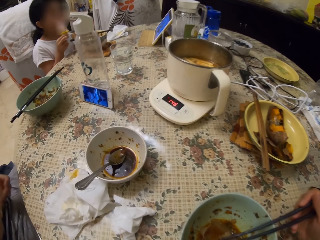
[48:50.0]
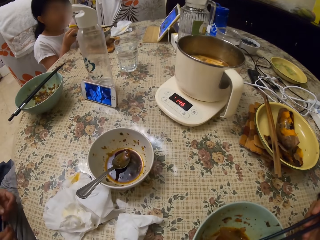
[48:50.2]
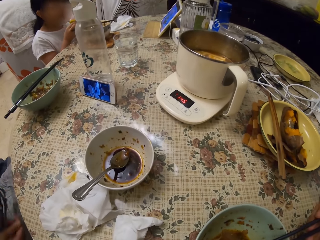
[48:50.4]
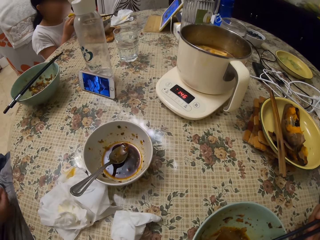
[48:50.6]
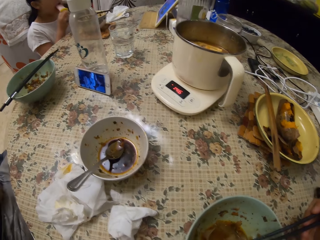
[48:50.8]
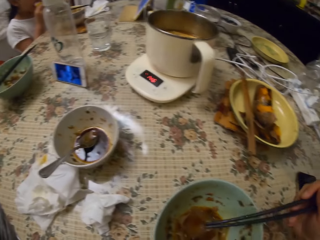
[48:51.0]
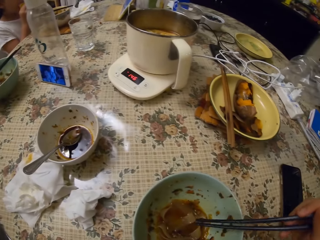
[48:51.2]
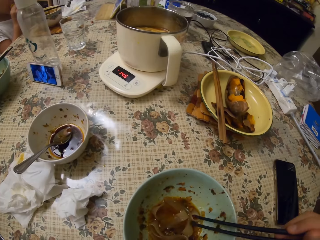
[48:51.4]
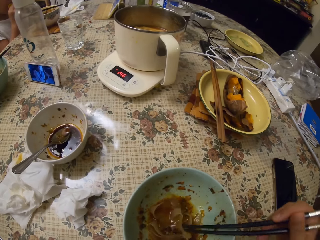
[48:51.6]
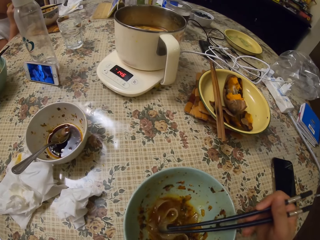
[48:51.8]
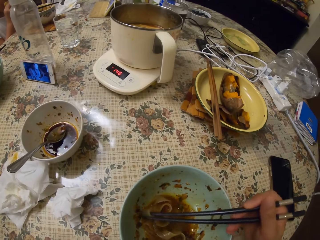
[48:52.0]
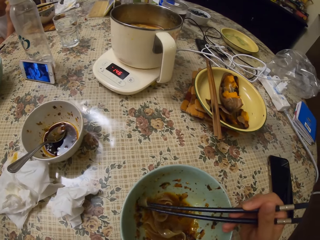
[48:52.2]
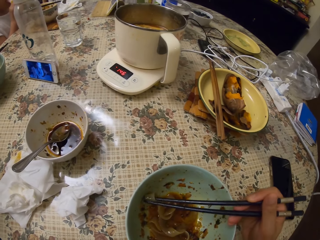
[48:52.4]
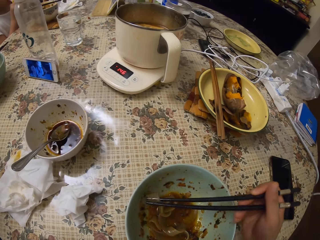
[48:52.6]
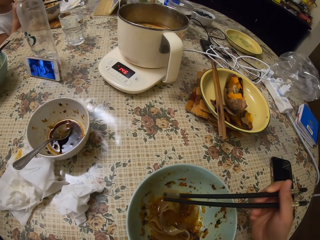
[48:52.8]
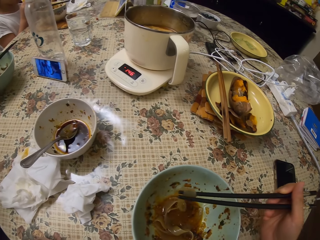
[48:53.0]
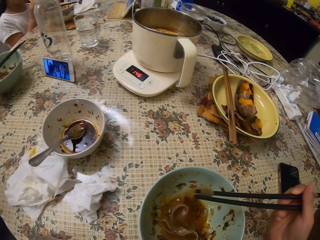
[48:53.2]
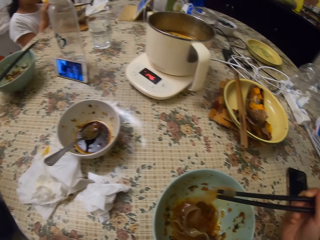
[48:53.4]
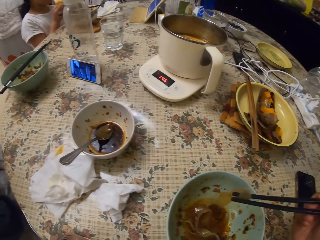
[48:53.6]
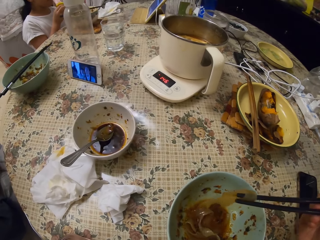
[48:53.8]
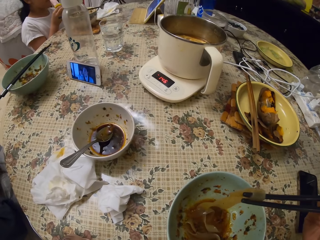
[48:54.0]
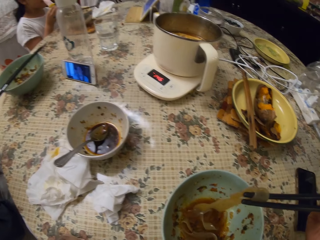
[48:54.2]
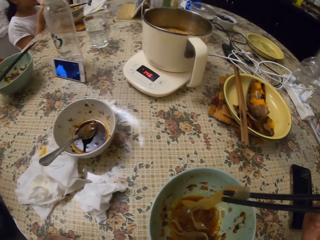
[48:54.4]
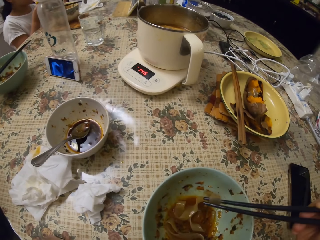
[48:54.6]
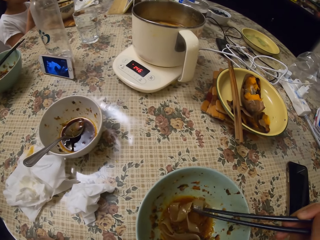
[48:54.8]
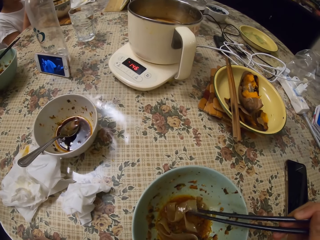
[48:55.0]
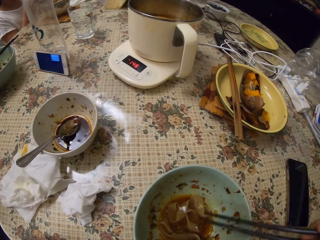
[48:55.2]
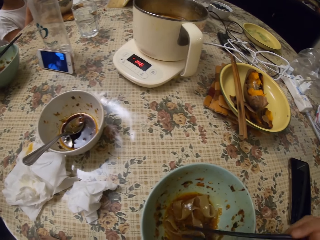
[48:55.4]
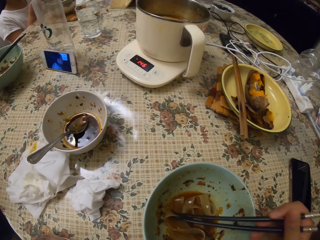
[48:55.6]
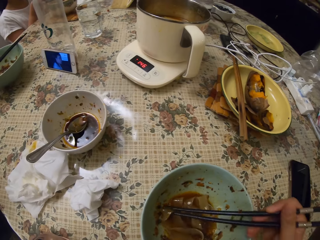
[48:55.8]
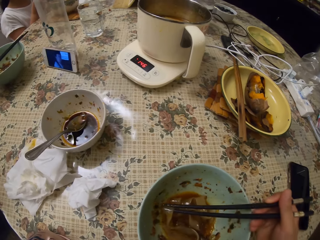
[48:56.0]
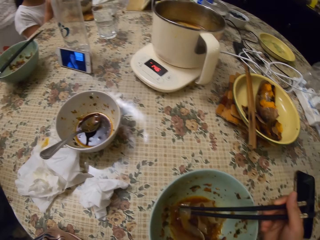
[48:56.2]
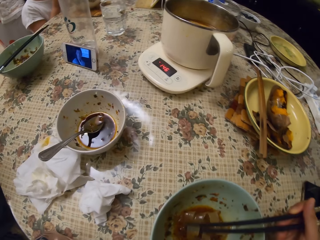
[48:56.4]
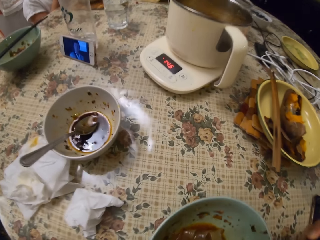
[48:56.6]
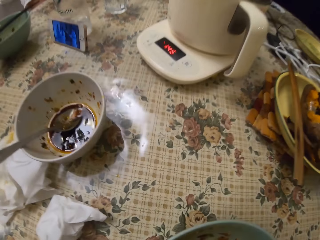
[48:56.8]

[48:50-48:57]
The camera wearer eats food from a plate with chopsticks.

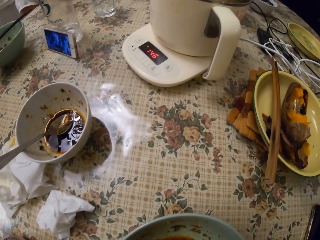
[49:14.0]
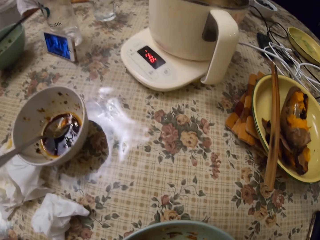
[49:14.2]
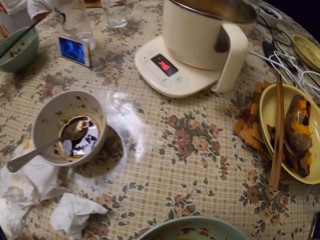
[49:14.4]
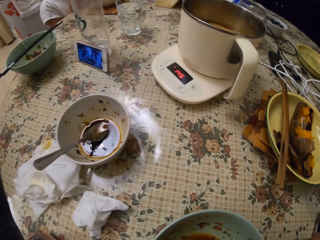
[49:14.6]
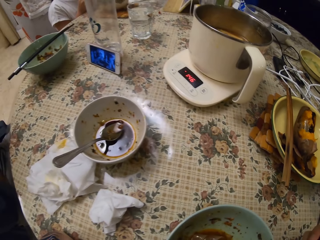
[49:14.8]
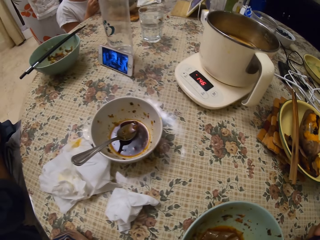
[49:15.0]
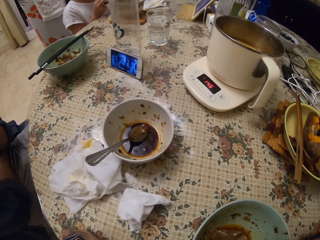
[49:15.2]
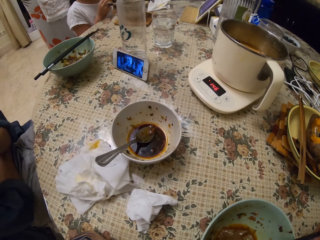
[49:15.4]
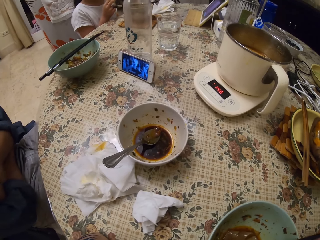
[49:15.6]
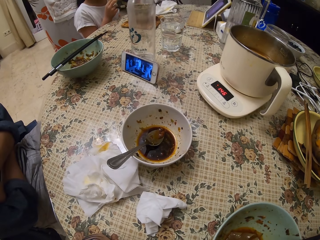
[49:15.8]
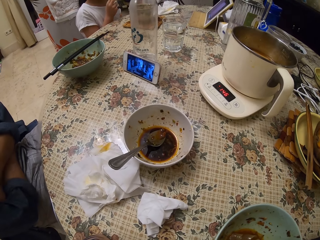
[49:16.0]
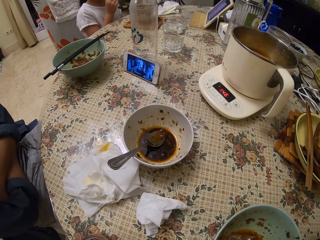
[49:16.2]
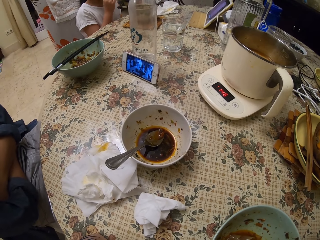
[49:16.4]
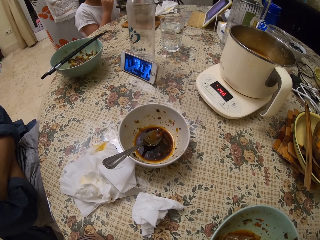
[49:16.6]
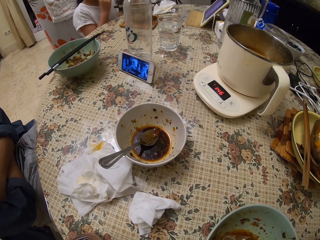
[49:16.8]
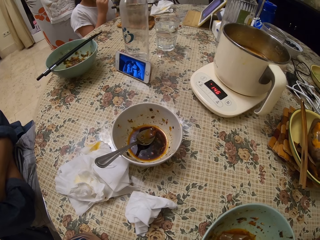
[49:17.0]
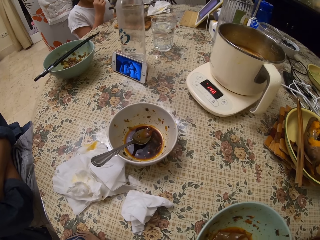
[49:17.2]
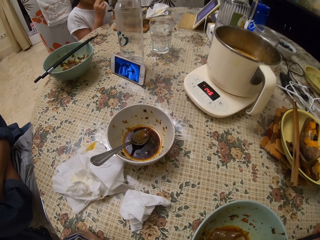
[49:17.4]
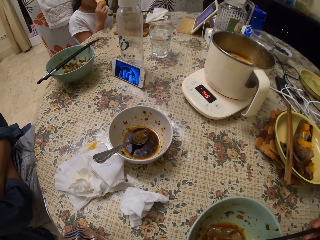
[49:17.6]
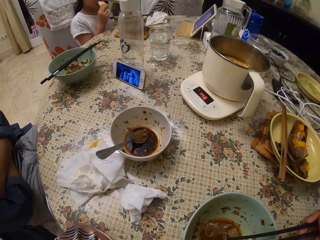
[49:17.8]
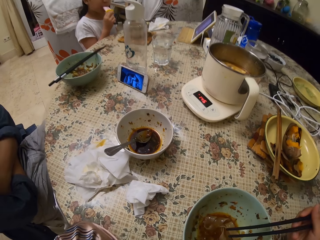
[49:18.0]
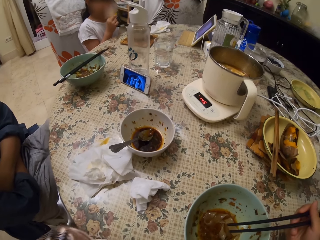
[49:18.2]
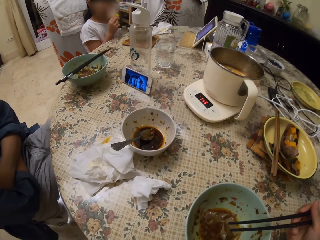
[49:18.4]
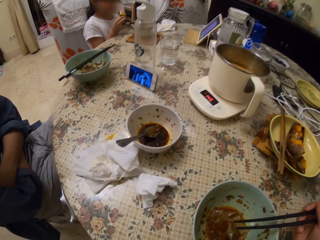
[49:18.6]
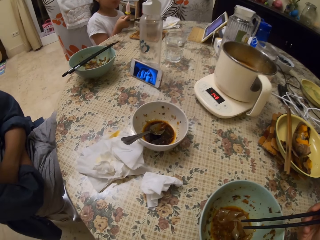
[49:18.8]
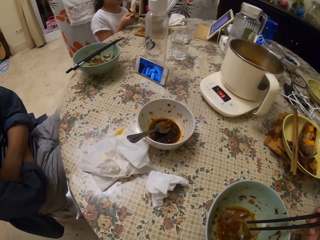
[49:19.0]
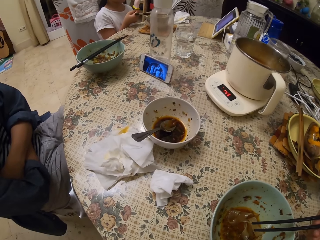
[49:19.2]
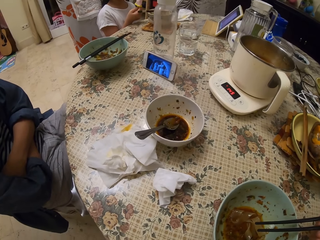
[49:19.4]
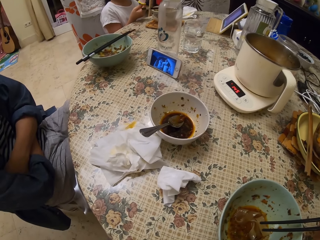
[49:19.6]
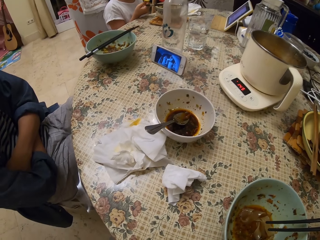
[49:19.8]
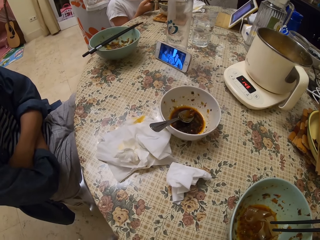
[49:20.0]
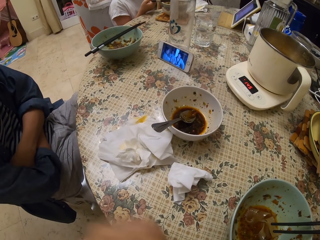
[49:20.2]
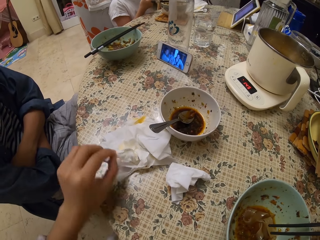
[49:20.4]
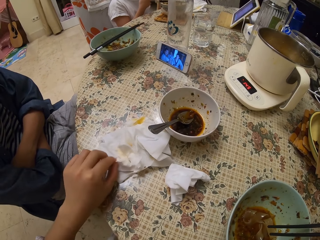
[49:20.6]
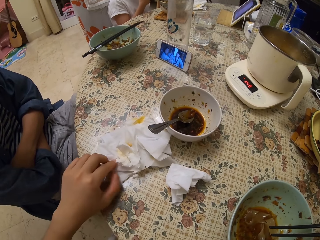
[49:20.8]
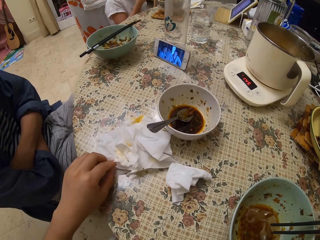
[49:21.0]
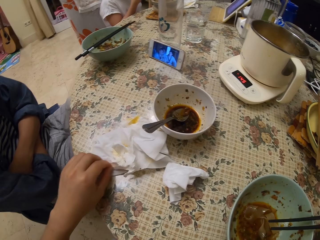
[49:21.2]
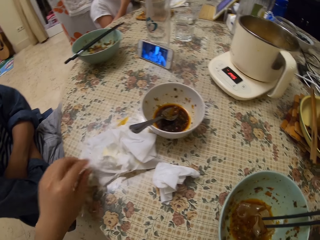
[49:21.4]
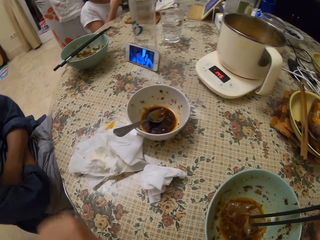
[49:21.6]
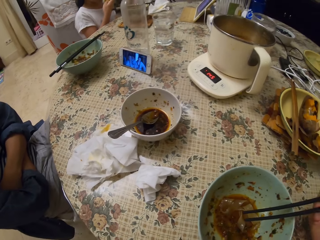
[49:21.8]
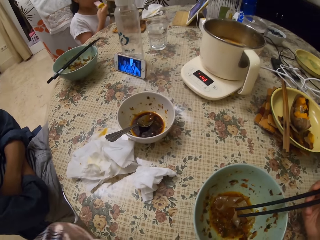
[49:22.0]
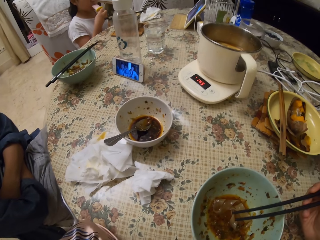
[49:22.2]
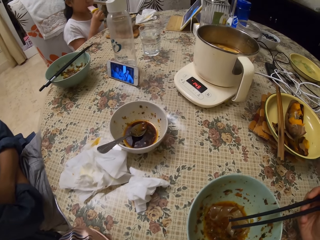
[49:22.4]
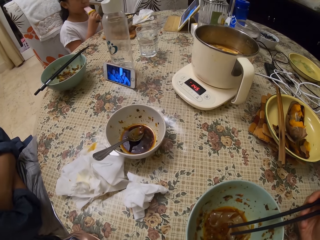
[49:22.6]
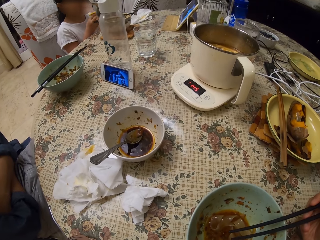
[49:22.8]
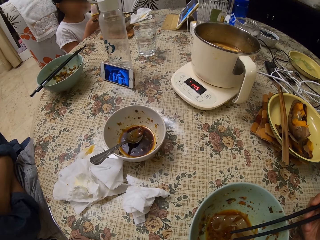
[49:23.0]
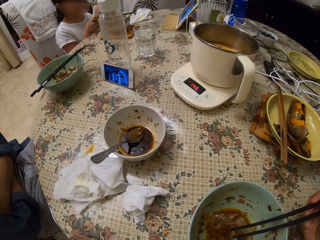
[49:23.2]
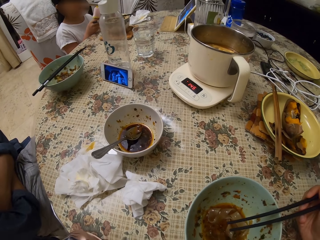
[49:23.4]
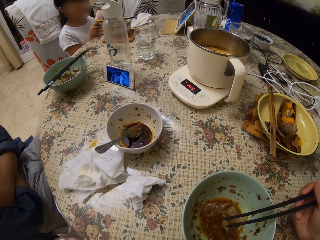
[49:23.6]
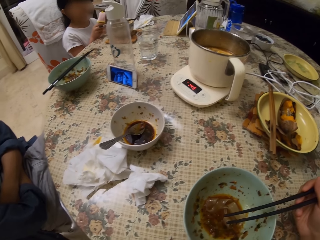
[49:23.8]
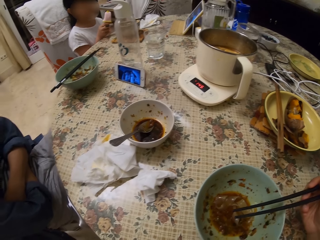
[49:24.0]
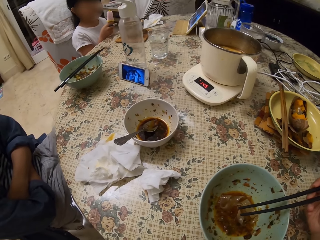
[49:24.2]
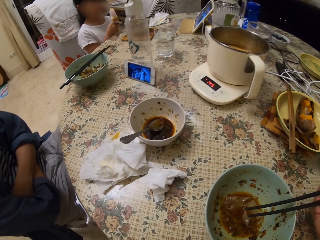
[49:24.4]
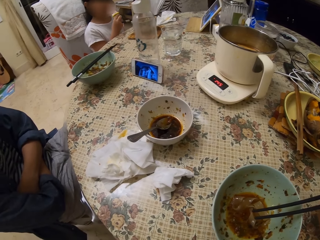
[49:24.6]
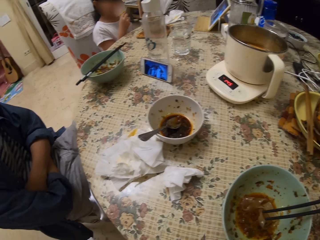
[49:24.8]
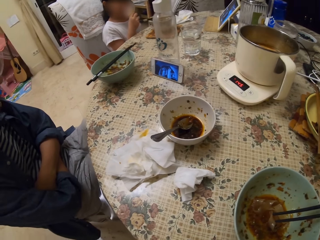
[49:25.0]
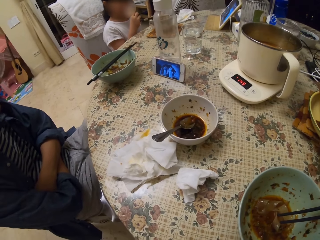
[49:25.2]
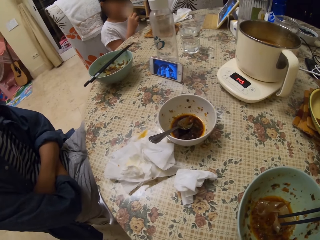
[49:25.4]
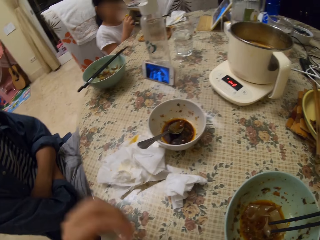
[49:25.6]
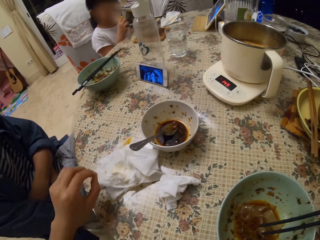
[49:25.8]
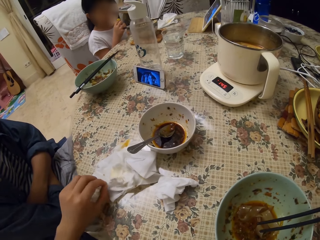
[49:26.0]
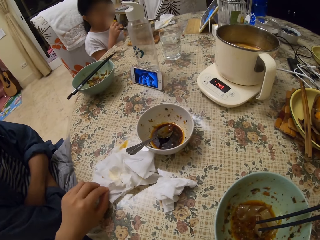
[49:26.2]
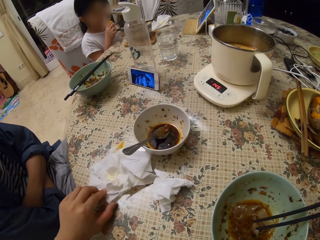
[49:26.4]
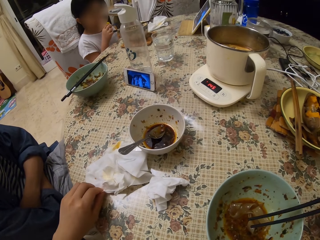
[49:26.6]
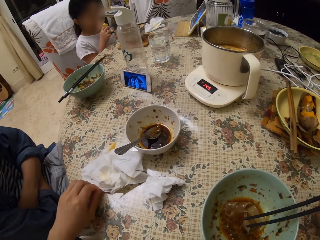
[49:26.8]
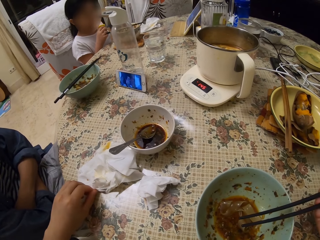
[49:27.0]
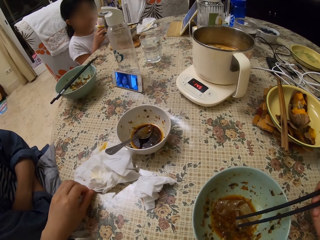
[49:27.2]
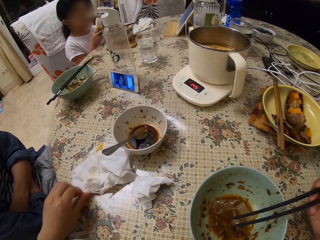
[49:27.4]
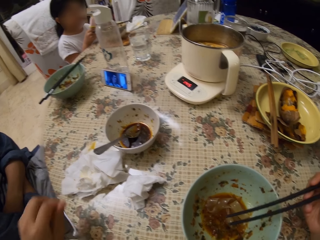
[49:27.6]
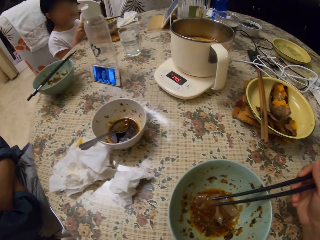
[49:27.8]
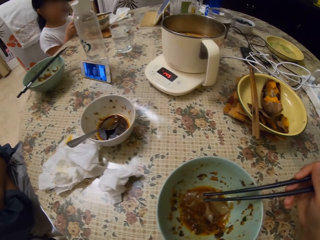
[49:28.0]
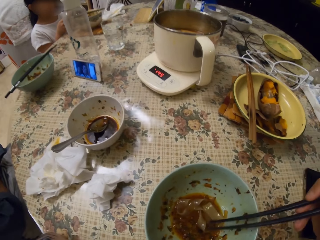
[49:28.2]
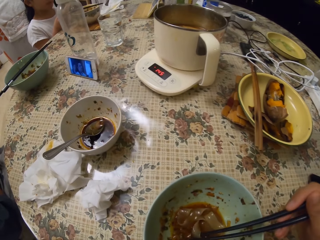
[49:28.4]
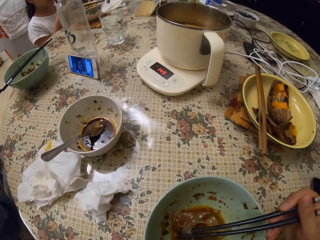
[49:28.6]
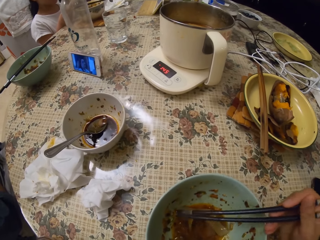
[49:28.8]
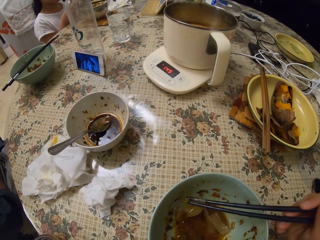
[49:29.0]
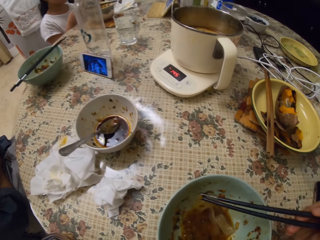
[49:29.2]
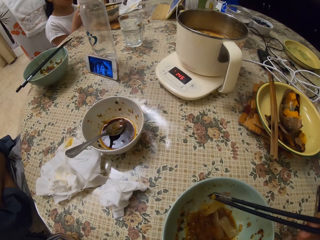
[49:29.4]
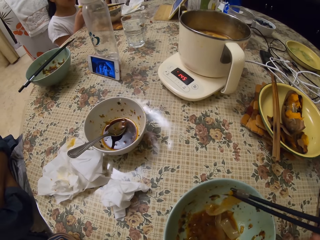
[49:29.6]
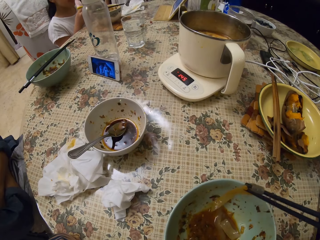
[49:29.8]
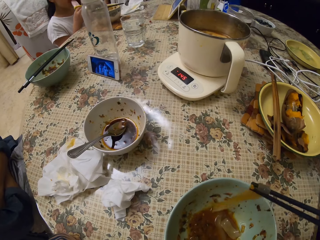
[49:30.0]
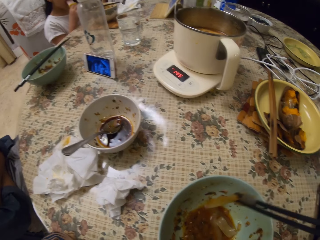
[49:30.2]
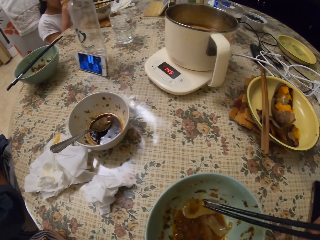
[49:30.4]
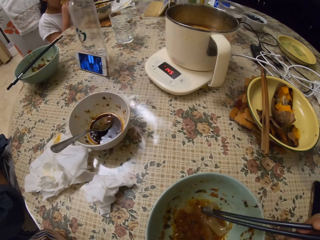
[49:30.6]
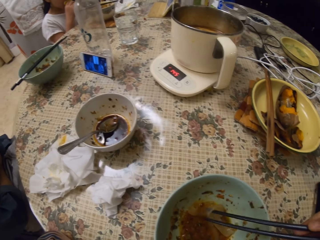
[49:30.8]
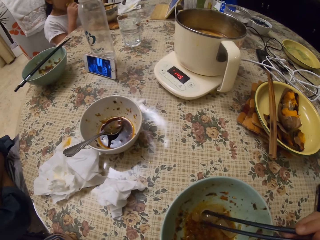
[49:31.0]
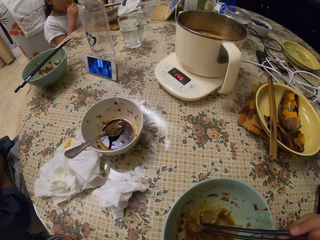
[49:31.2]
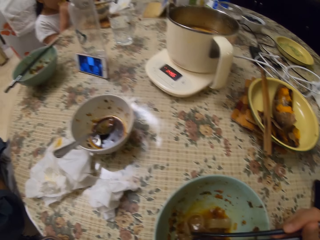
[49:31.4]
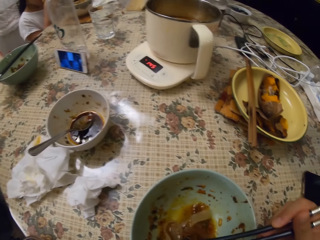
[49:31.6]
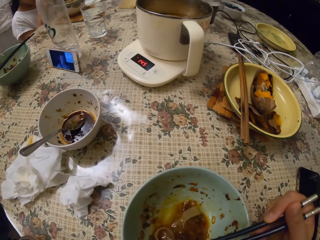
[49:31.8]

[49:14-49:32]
A man watches a phone on the table. A girl eats ice. The camera wearer wipes her hand on a serviette on the table. She stares at the phone on the table. A person watches the video on the phone. The camera wearer wipes her hand on the serviette on the table. She eats food from her plate with chopsticks.
